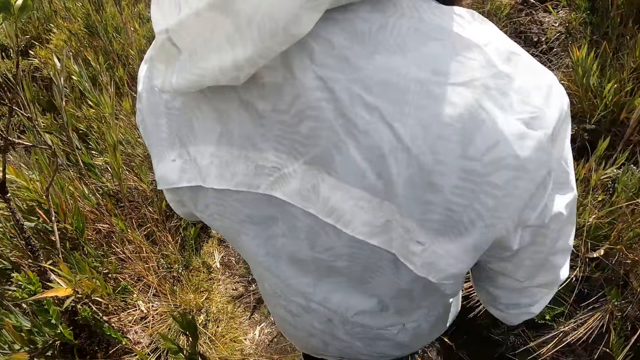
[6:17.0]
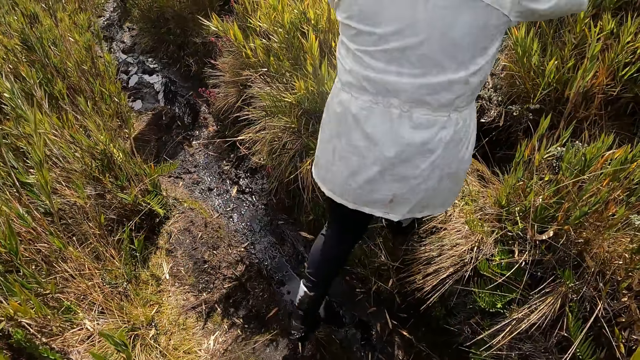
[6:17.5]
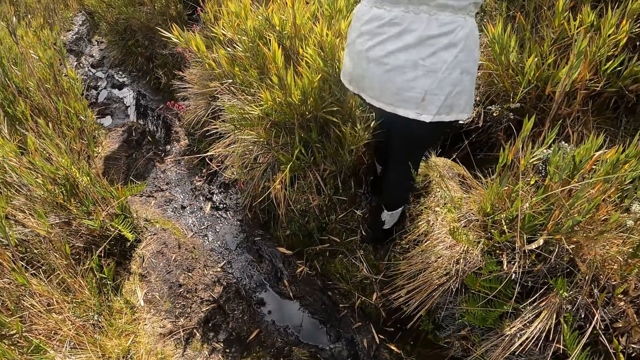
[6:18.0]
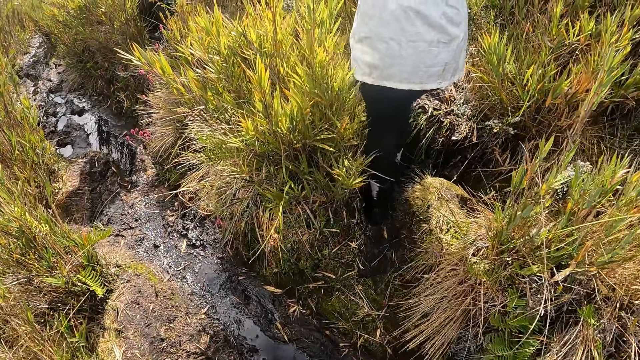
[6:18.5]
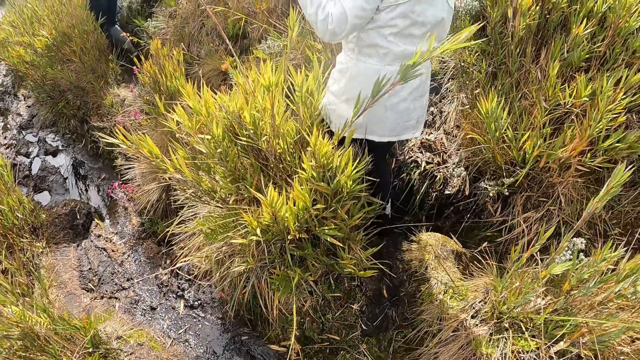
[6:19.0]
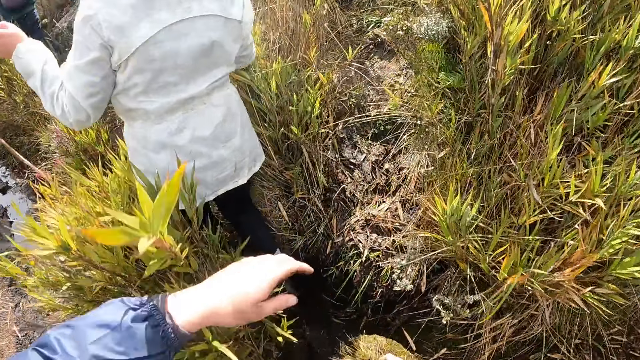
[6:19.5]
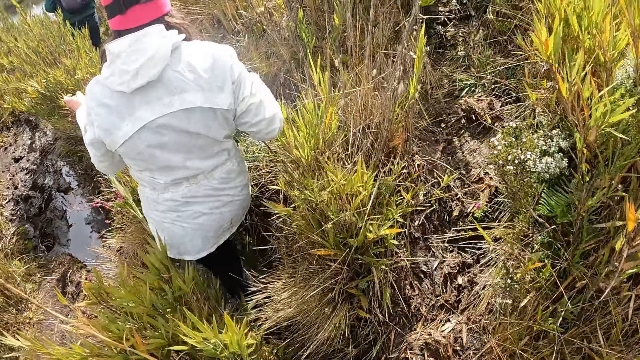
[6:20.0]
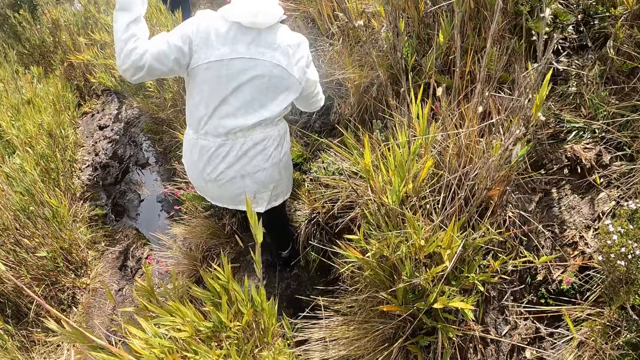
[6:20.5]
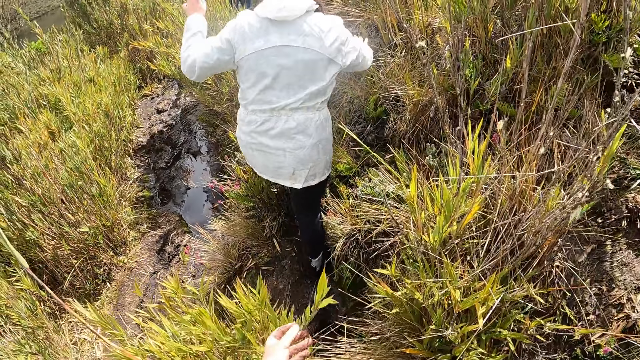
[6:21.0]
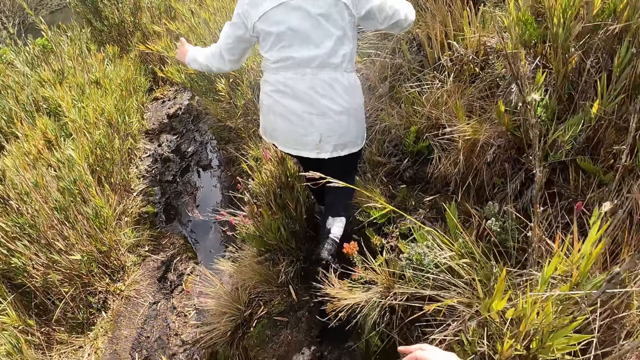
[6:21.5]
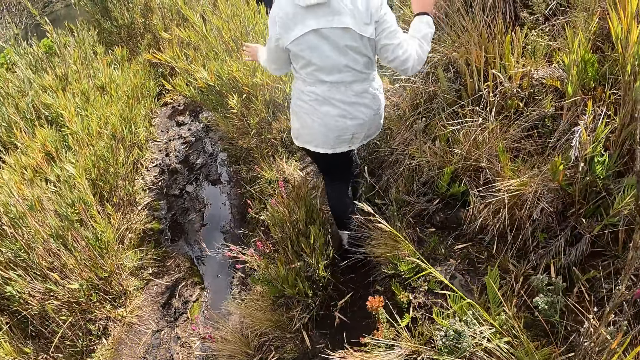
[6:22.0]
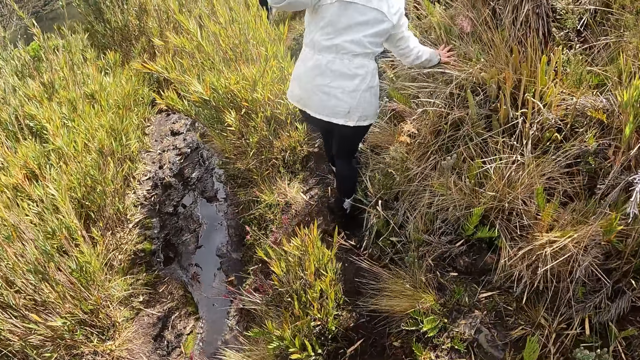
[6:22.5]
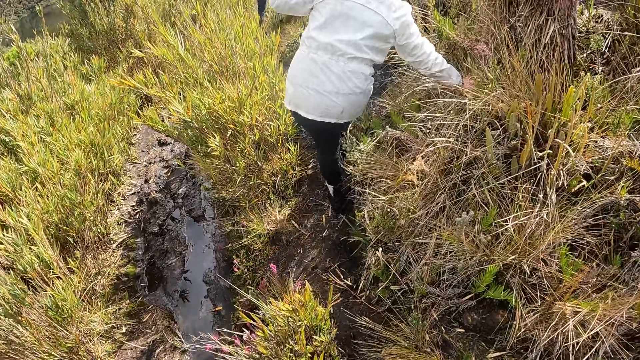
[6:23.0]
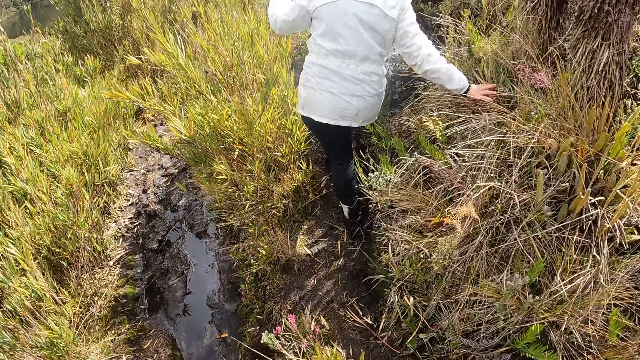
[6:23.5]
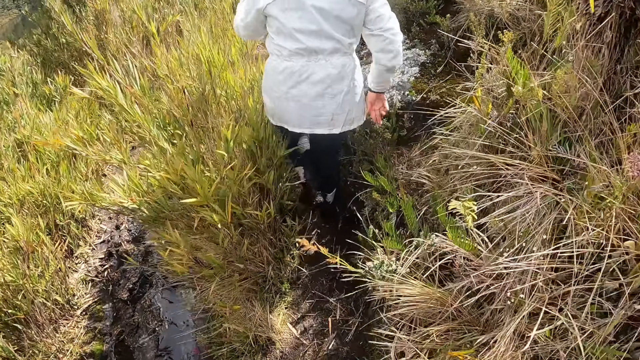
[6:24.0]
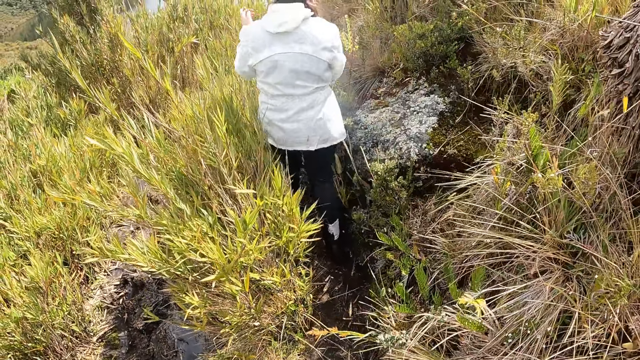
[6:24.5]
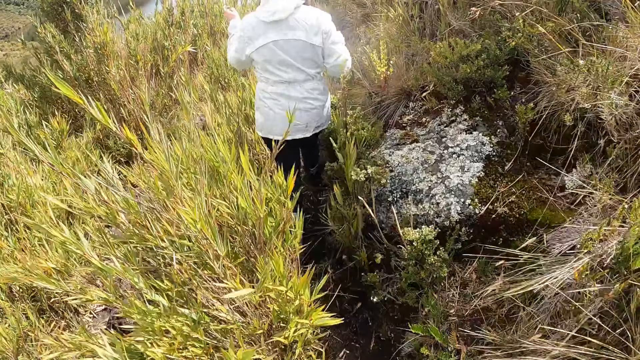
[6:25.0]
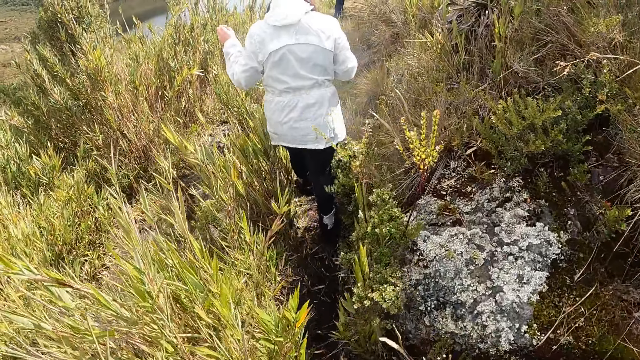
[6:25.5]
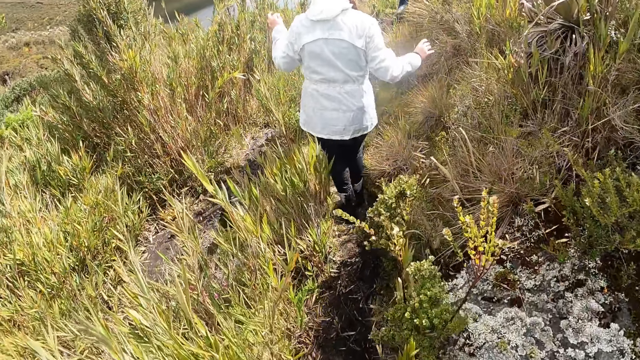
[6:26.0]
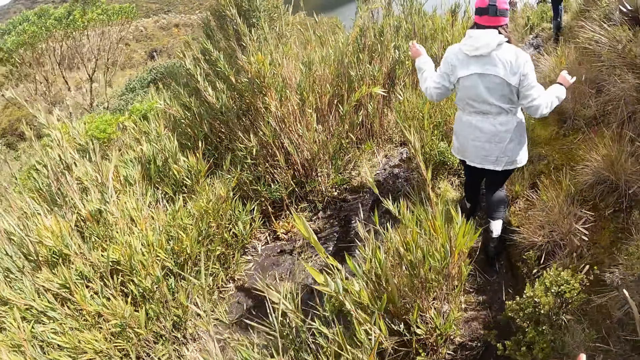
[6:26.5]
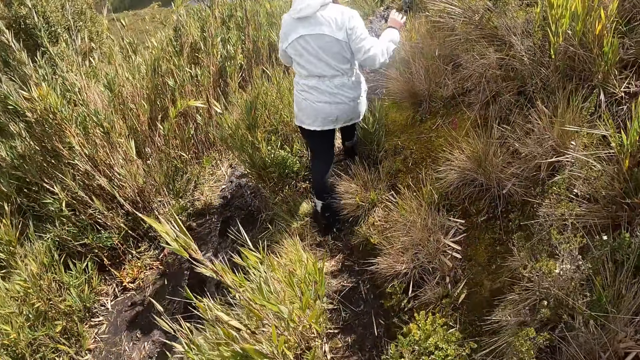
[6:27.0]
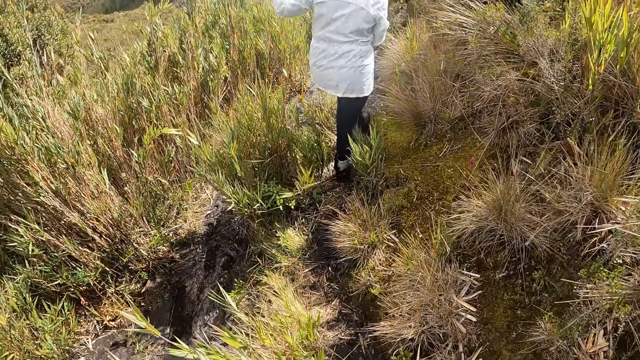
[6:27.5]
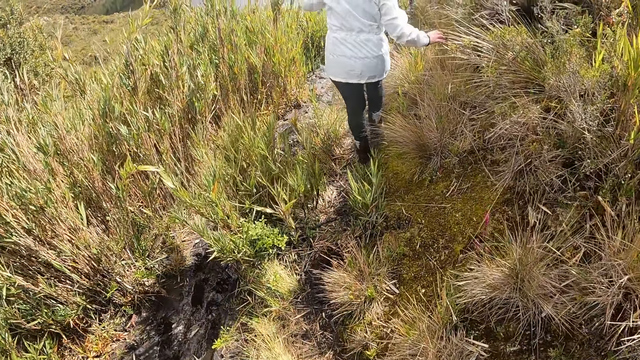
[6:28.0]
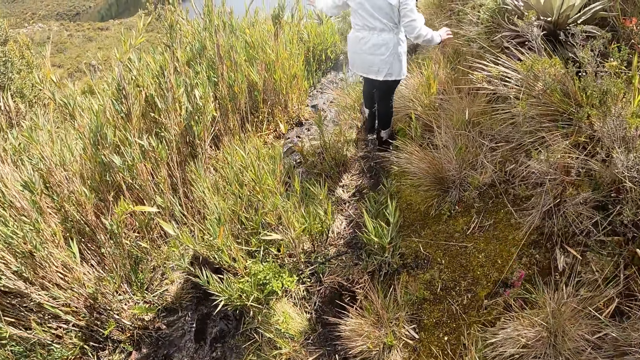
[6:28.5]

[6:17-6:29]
The camera wearer moves a grass with his left hand. He grabs on some plants. He walks on a trail. He touches the grass with his left hand. He walks on the trail again. The woman places her right hand on some grasses.

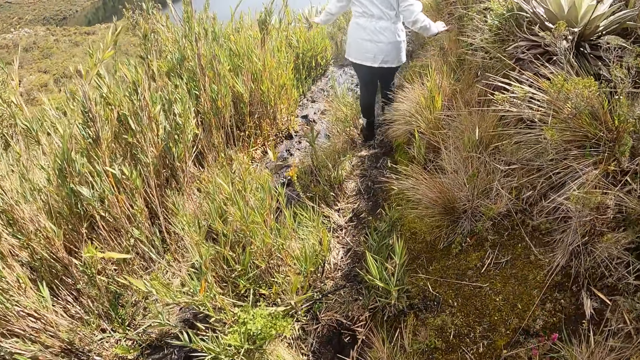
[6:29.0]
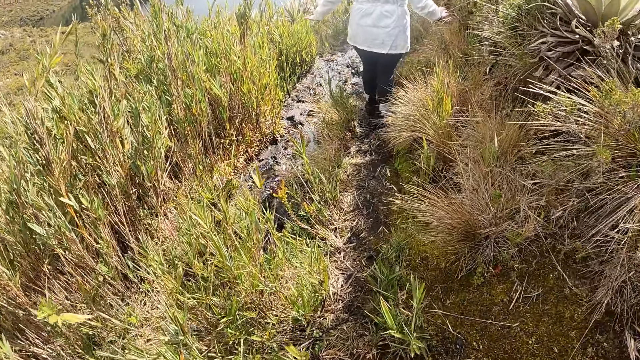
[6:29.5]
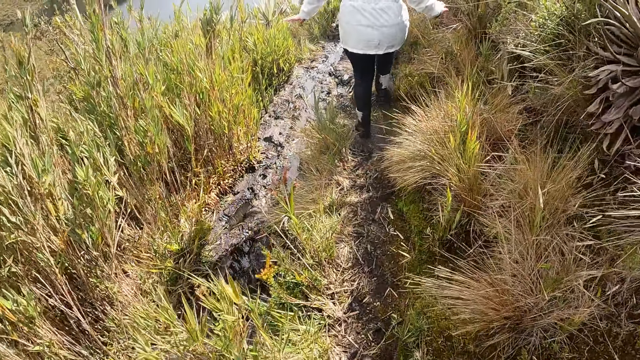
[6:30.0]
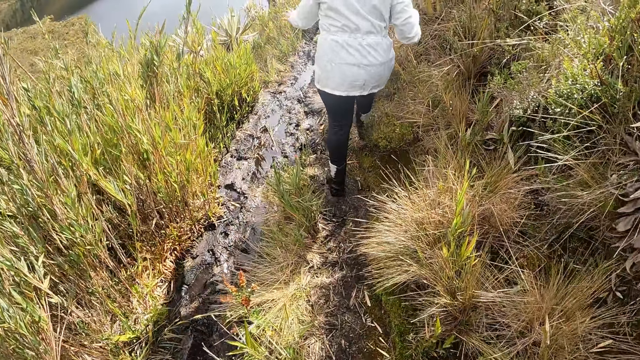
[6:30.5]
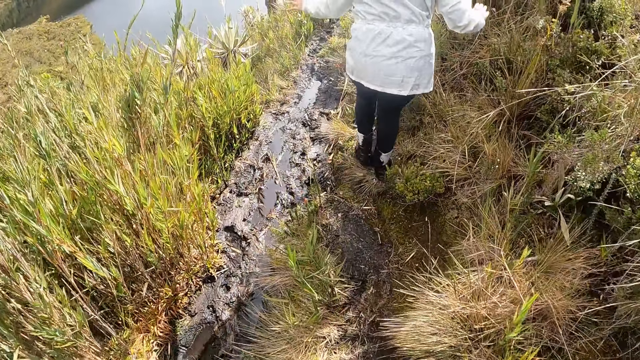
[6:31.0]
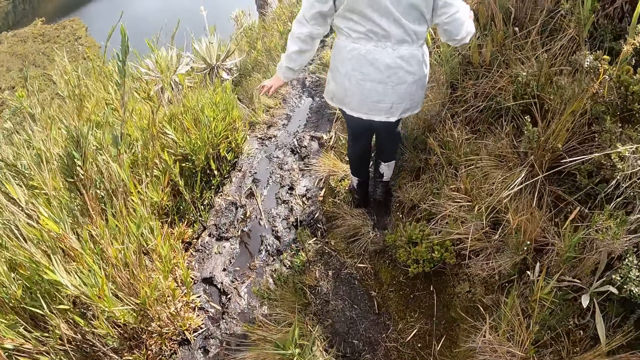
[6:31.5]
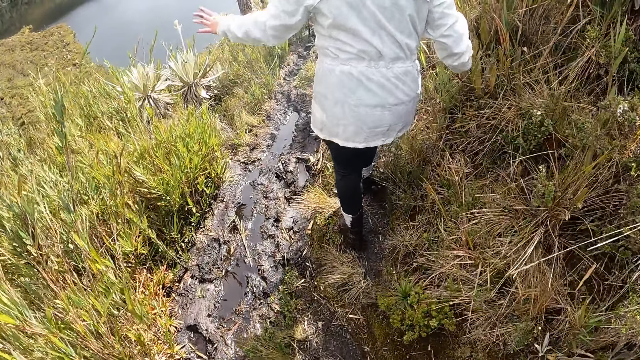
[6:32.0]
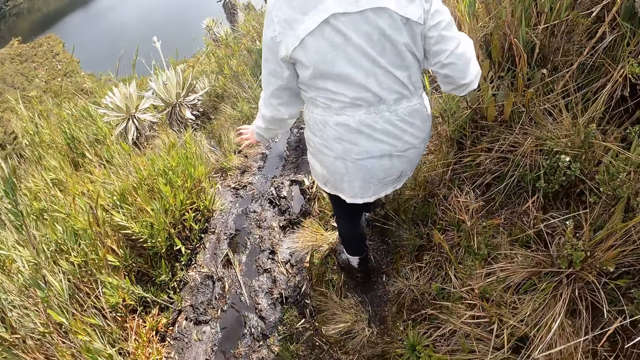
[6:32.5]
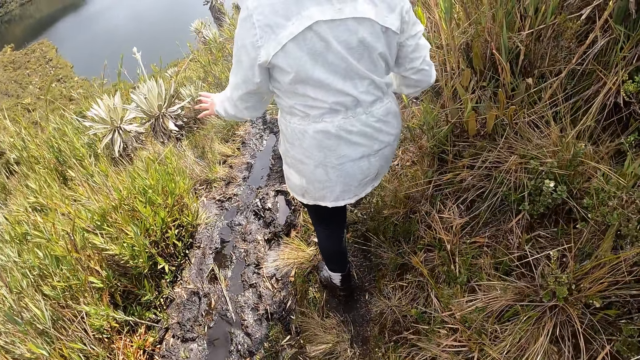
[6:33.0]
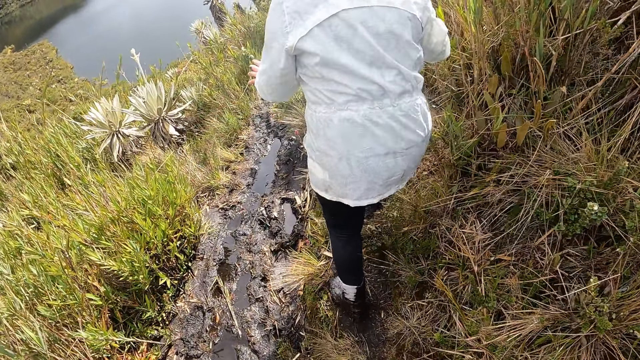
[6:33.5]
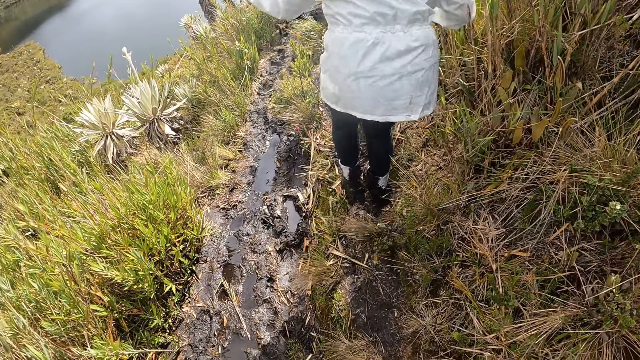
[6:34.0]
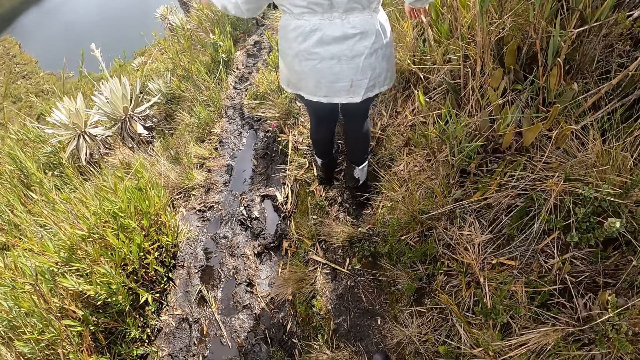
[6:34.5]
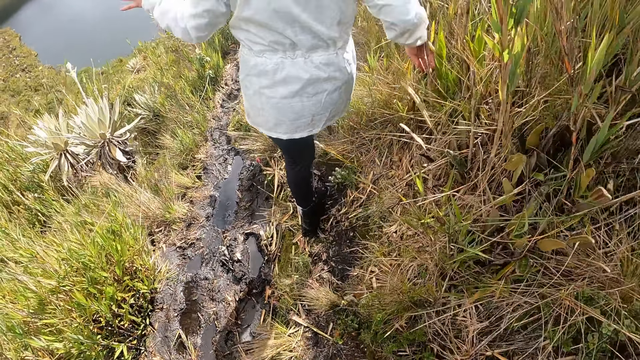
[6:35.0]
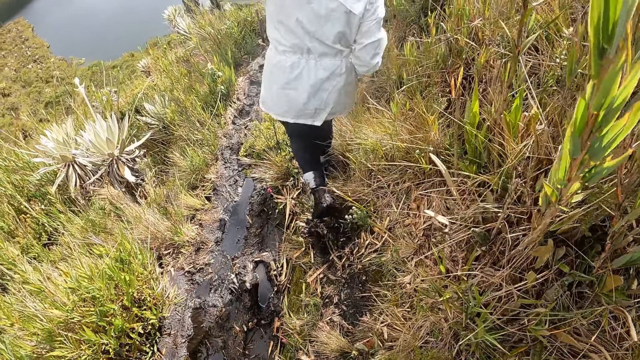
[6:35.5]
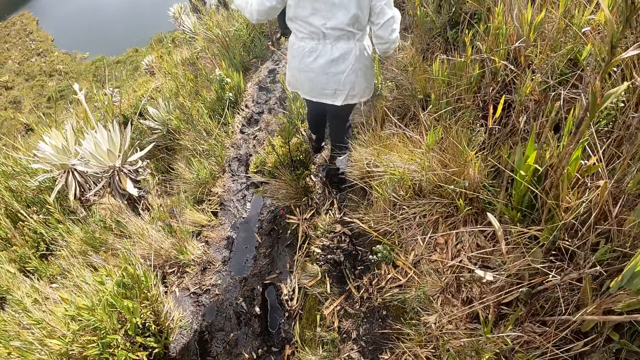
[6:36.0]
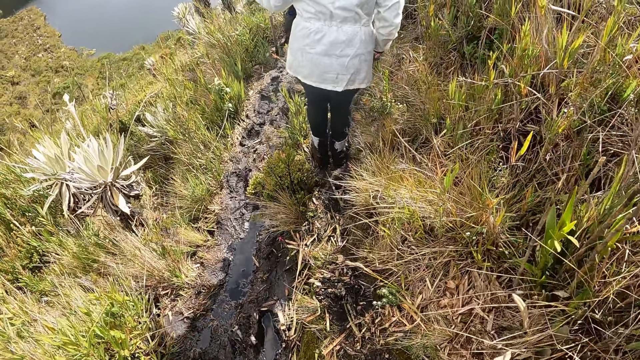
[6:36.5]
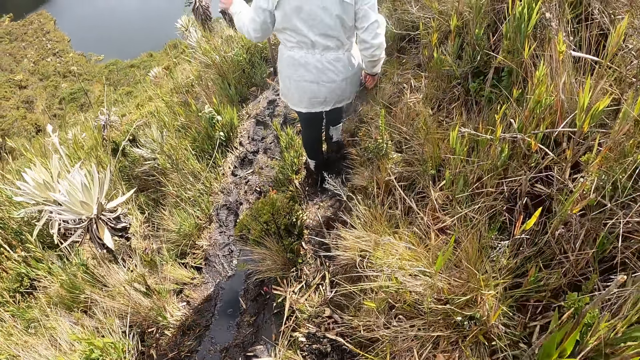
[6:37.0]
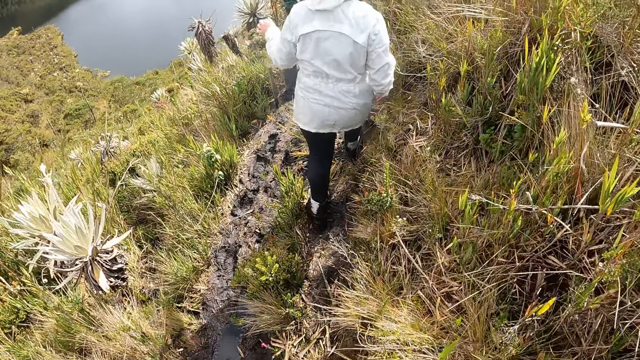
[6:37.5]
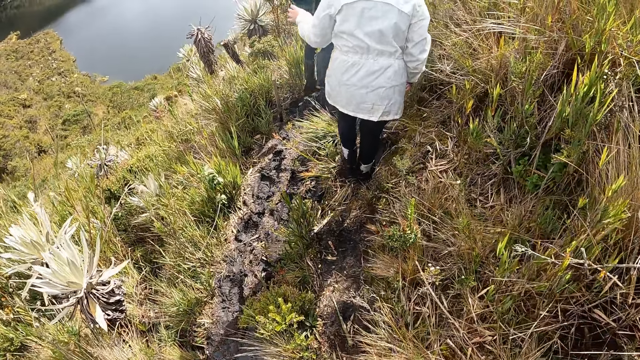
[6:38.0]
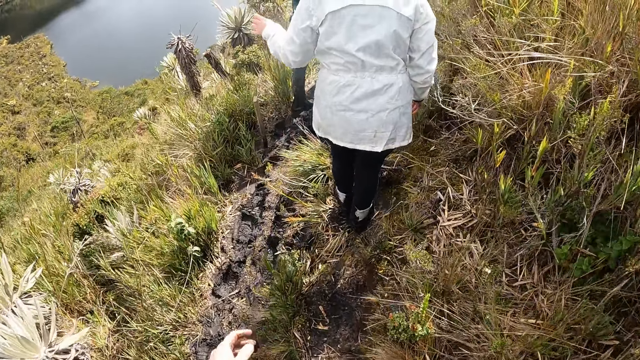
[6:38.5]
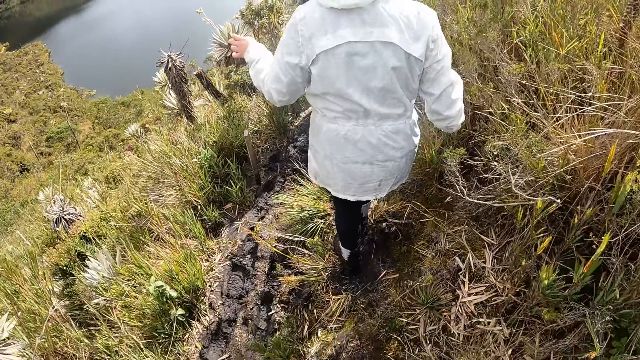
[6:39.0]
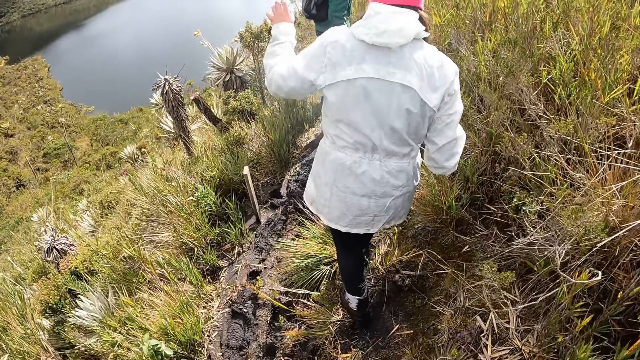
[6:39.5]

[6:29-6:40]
The woman holds a grass with her right hand.
